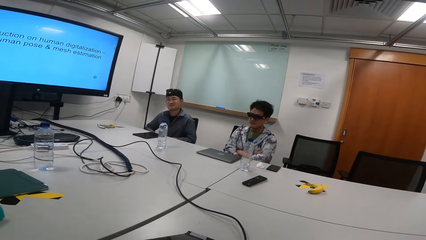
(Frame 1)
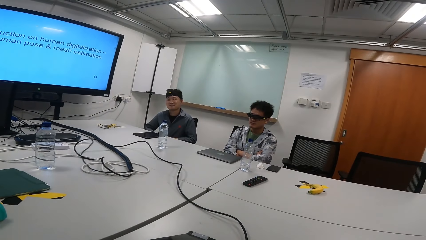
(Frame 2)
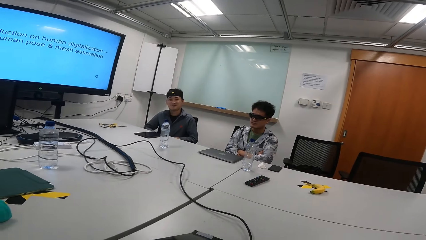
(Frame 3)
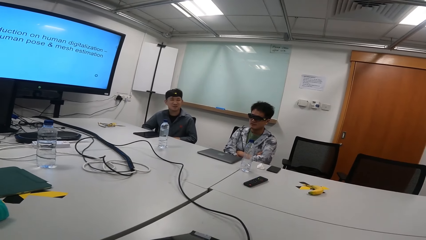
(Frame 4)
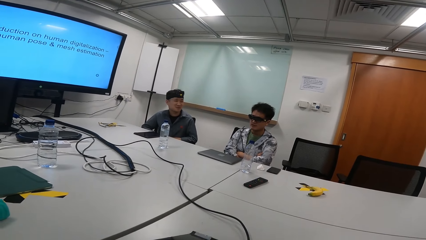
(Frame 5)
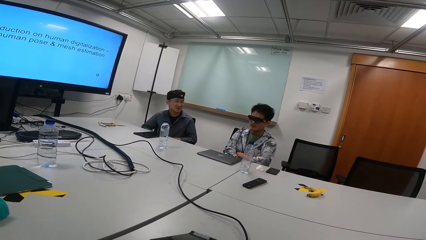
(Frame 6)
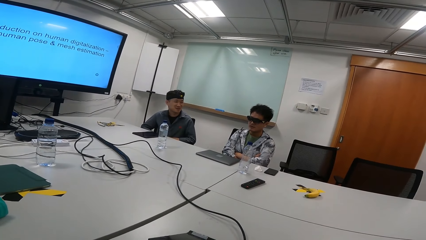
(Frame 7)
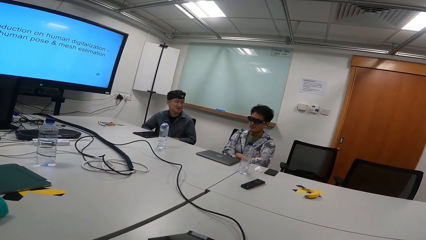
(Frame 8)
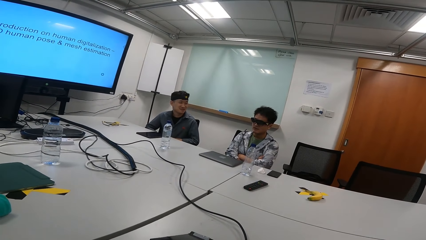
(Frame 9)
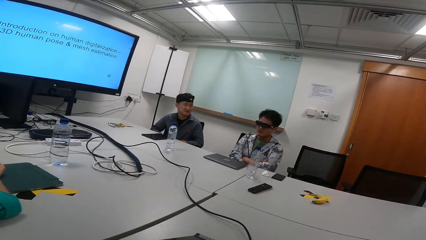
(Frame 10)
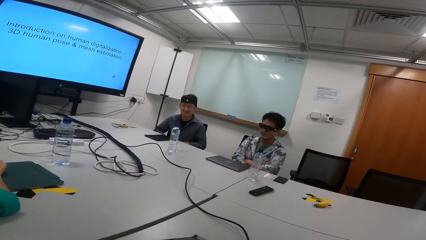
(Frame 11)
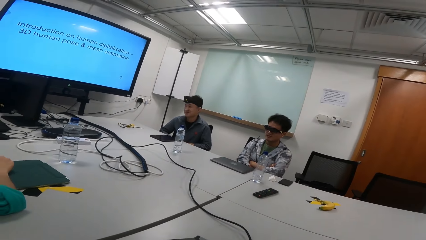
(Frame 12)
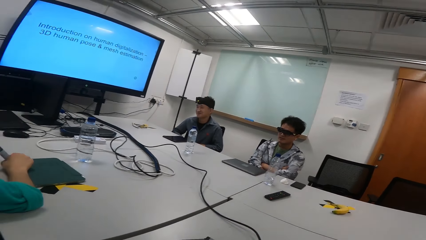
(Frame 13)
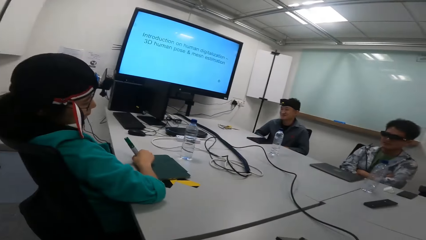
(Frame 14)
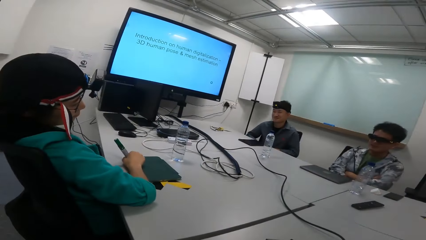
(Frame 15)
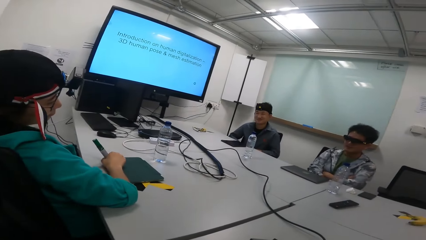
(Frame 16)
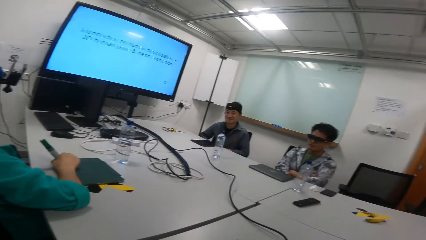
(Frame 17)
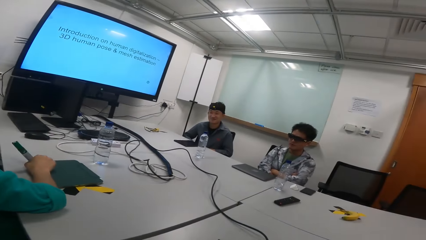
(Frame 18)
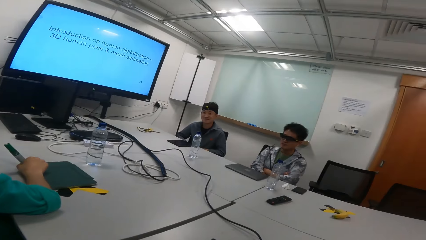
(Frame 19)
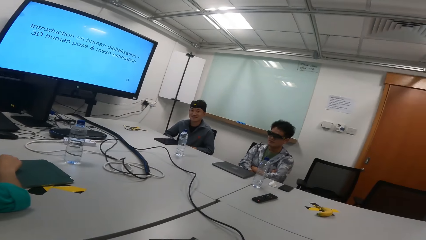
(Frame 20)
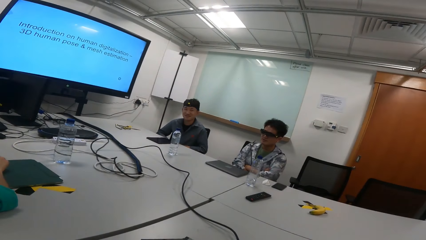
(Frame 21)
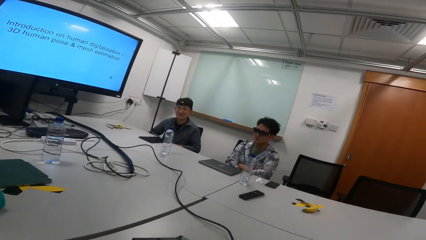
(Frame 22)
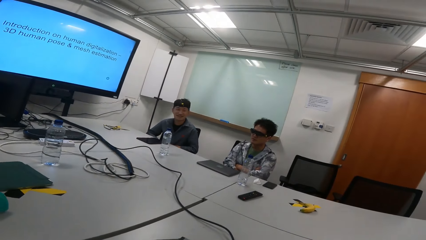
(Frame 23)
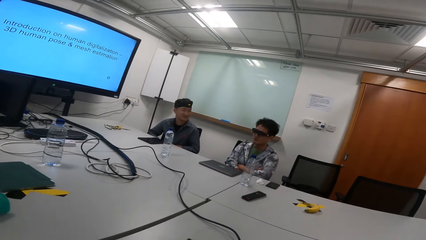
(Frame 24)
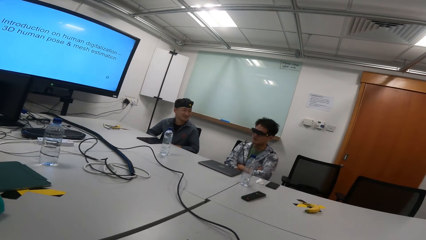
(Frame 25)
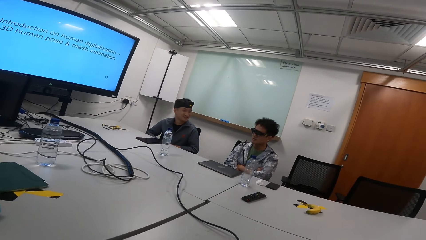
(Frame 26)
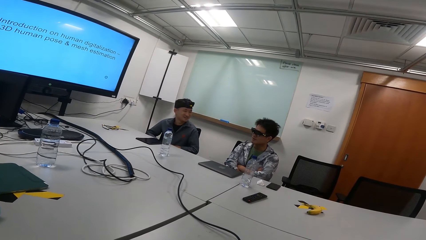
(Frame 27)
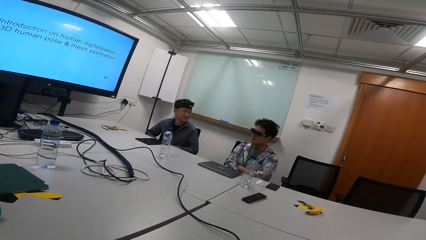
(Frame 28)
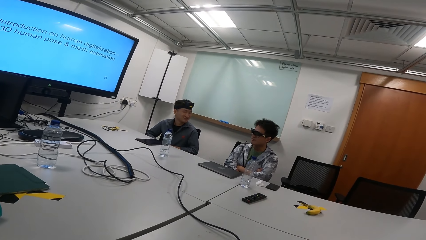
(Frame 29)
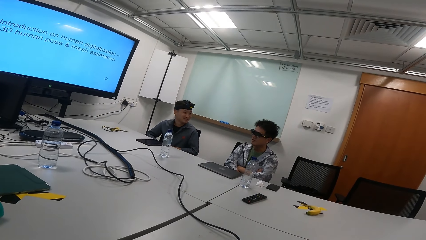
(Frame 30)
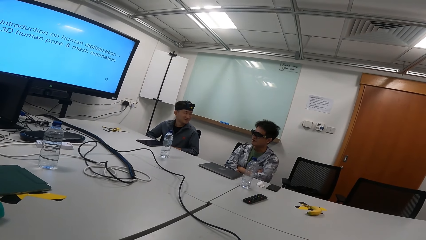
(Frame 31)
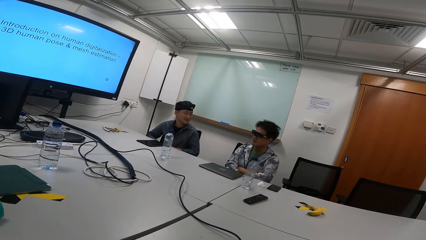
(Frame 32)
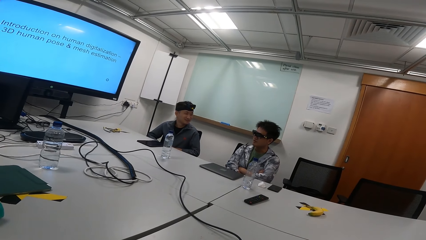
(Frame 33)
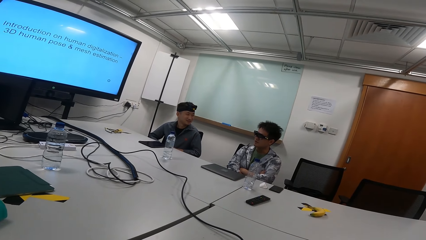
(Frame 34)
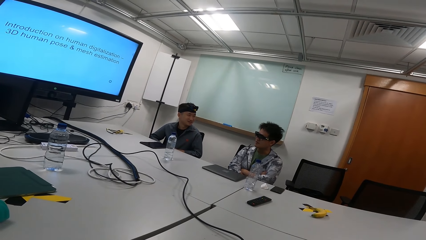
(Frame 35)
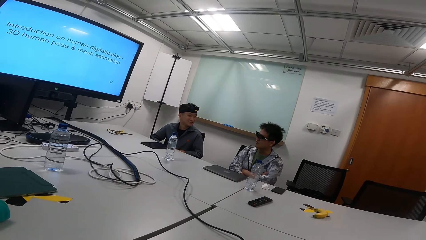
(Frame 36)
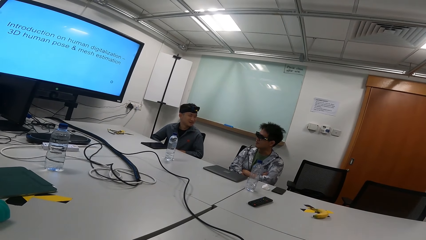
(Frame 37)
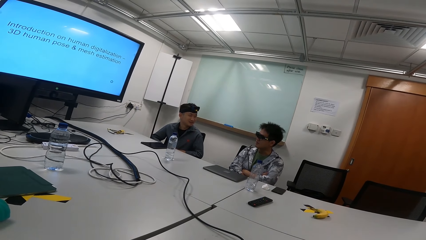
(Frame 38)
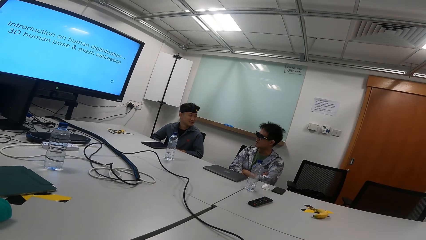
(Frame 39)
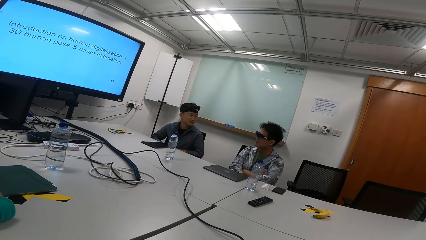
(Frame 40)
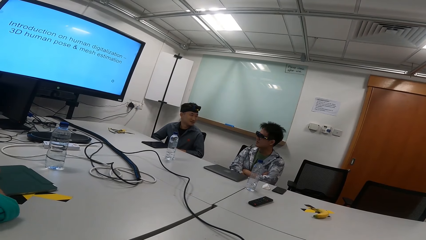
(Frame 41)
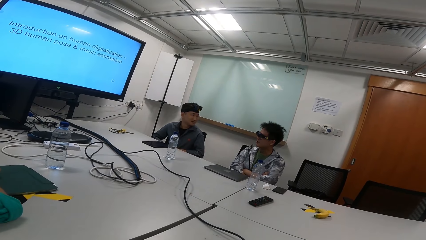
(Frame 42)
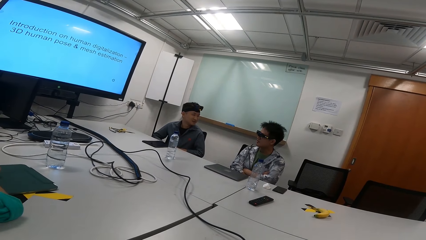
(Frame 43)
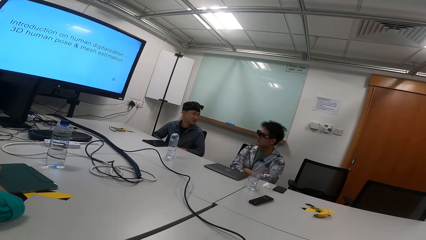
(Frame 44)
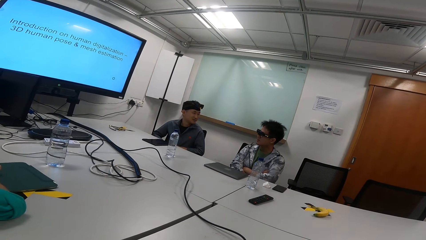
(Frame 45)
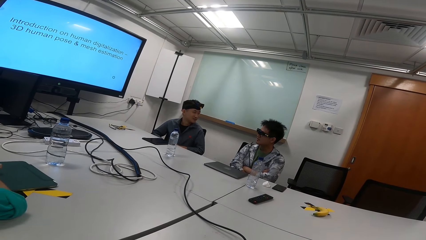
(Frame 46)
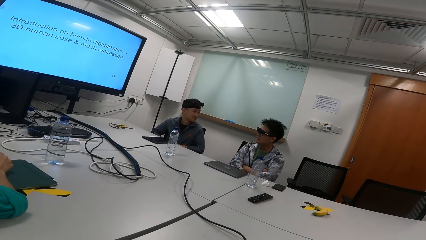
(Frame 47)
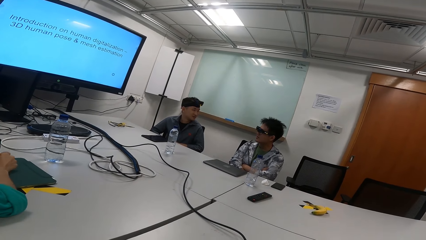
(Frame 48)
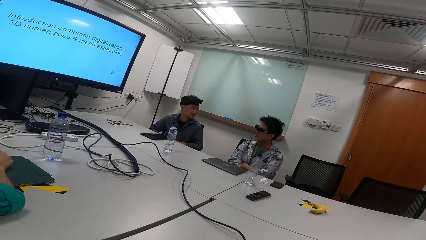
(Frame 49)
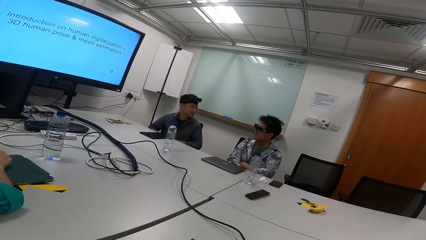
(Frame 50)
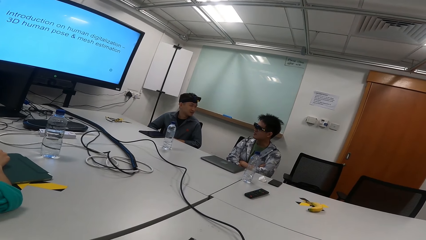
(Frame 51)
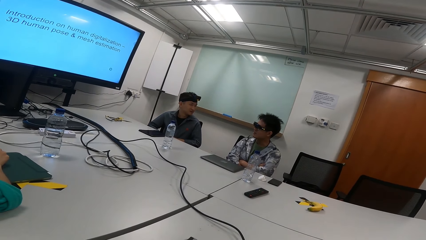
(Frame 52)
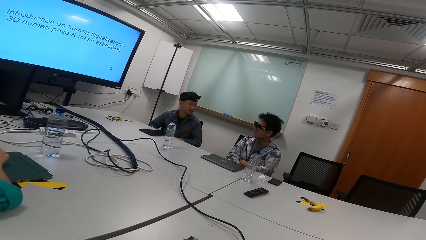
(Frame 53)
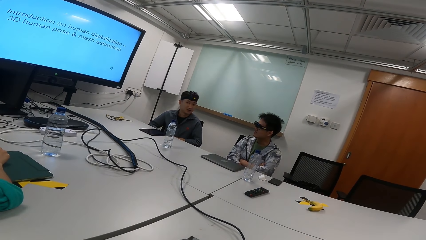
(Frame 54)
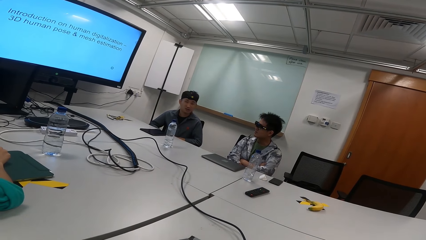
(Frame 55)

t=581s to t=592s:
A man looks around. The camera wearer interacts with the man. Another man interacts with the first man.

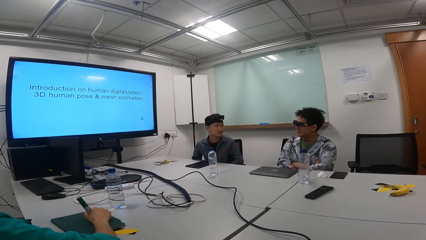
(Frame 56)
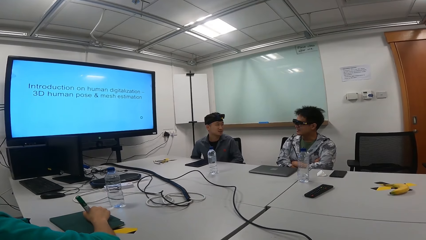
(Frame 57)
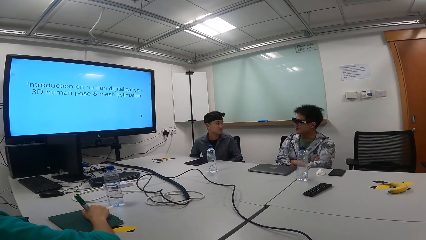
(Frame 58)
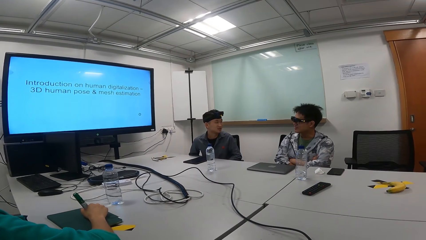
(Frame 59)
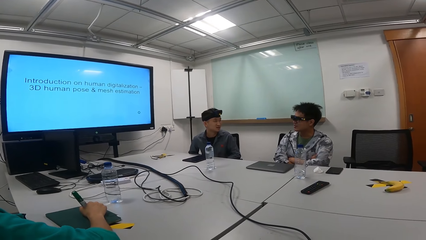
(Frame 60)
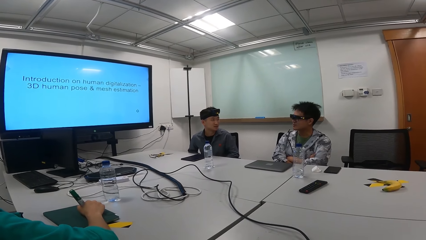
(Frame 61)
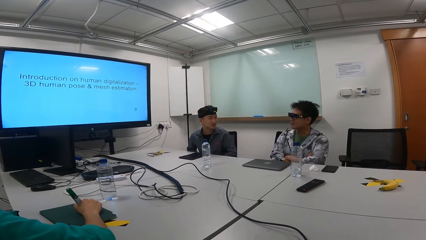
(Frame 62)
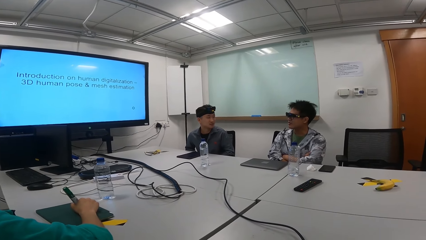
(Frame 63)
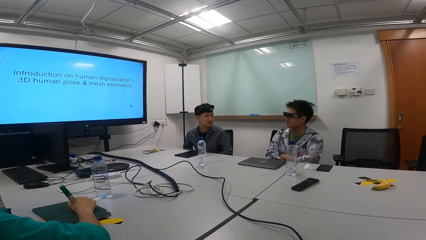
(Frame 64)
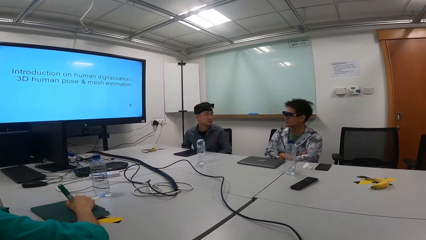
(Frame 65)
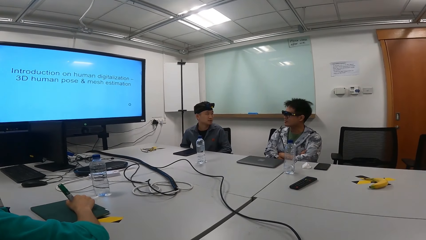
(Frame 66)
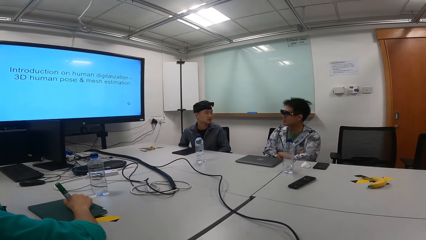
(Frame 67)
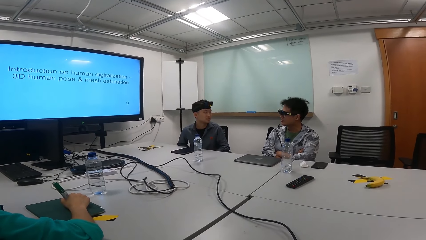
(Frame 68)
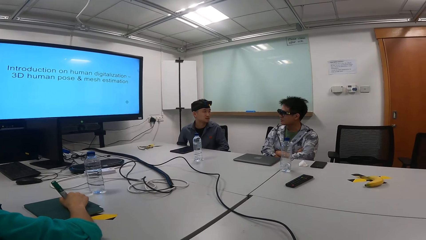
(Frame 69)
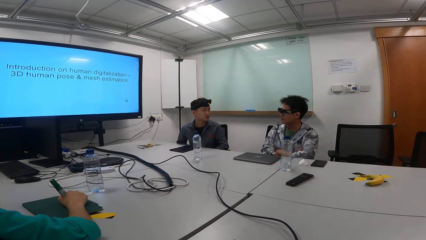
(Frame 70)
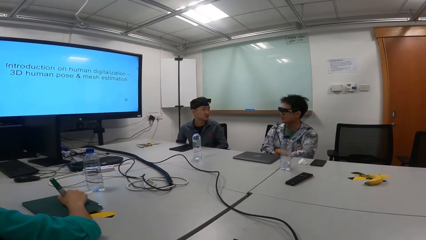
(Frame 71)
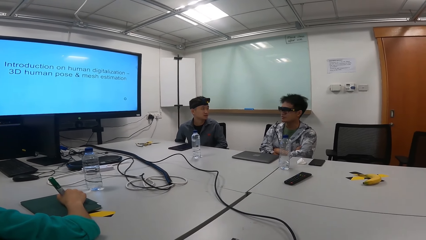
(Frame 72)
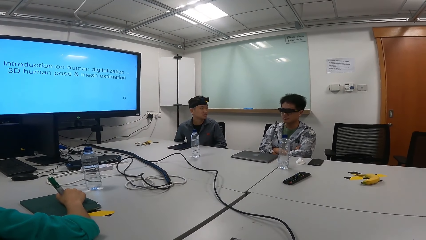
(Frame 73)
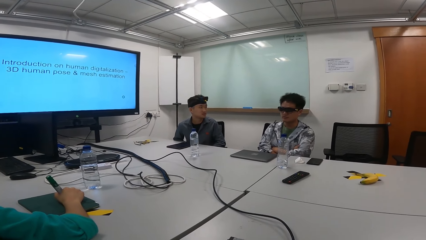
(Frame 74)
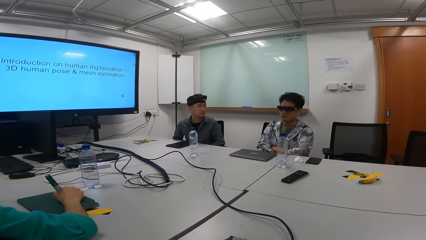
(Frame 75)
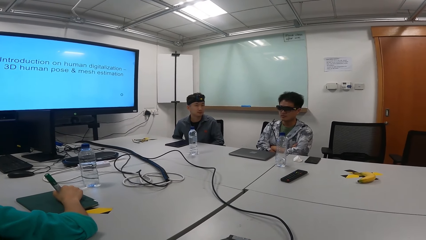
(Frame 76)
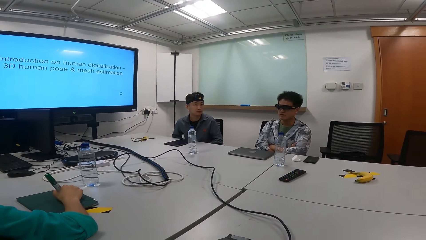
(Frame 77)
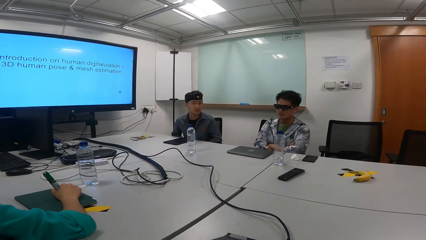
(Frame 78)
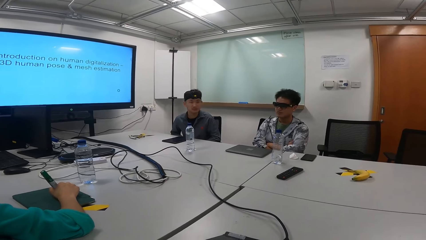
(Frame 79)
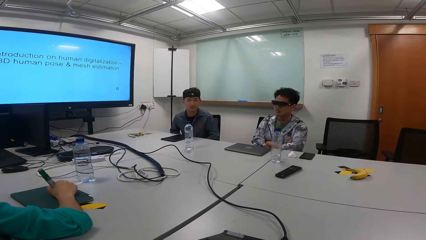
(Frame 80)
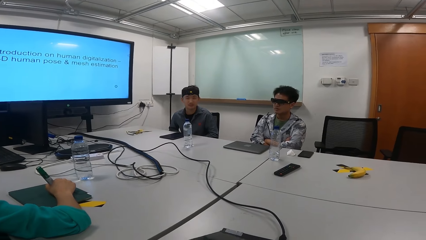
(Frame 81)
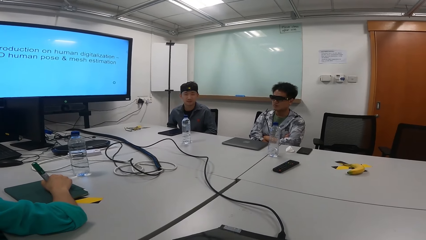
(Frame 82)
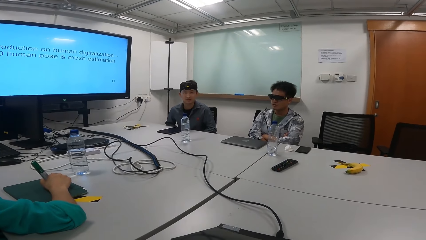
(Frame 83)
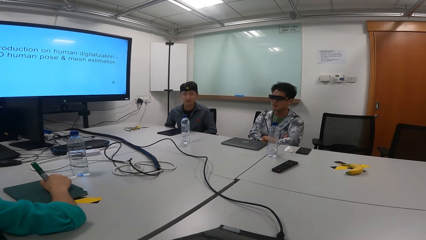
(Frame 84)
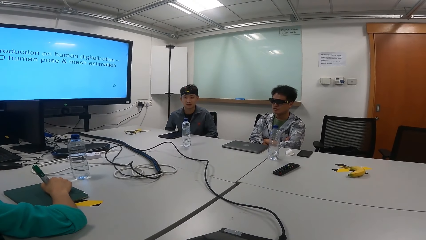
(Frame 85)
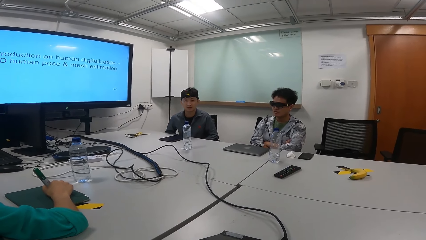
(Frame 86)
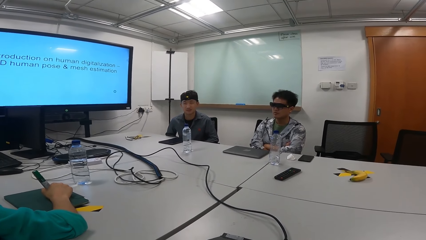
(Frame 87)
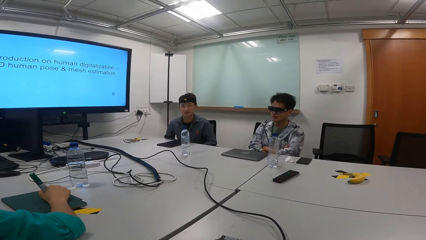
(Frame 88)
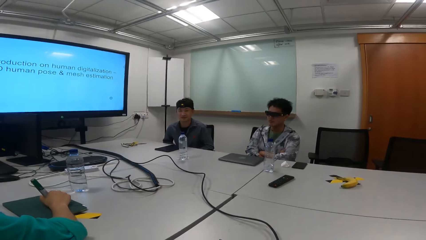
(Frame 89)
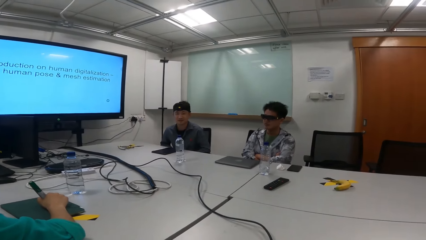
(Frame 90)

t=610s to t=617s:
A person touches a pen.
